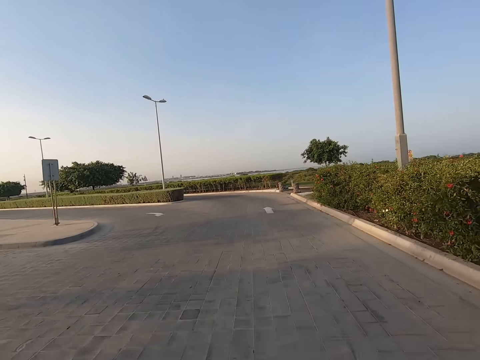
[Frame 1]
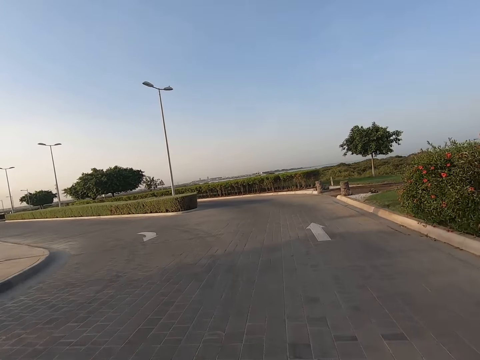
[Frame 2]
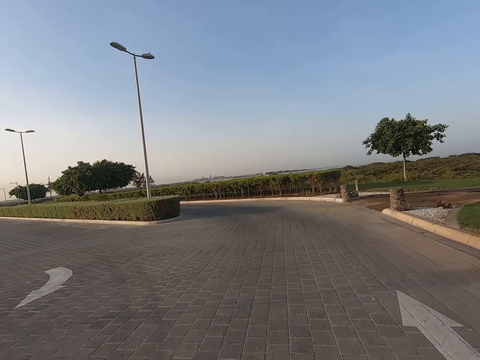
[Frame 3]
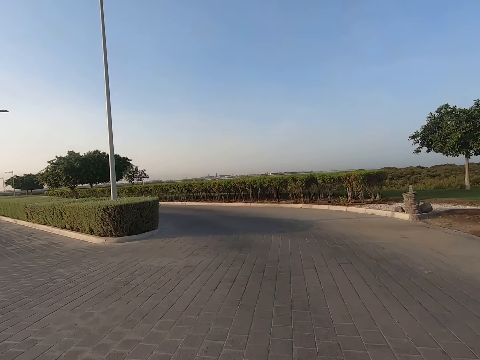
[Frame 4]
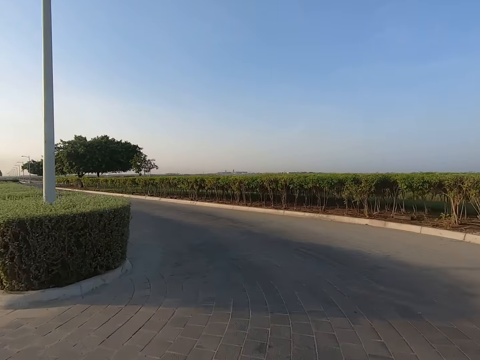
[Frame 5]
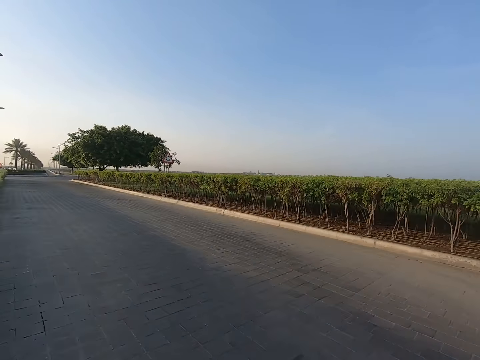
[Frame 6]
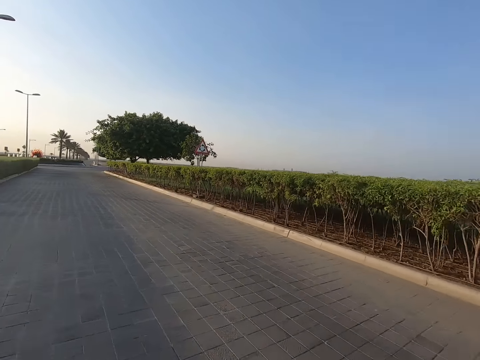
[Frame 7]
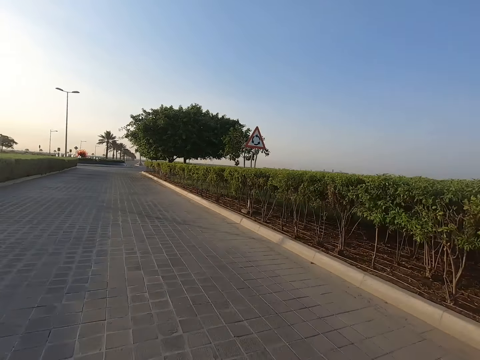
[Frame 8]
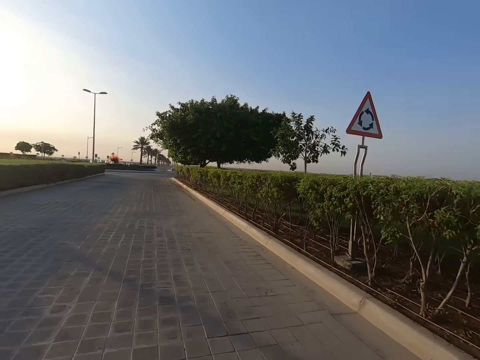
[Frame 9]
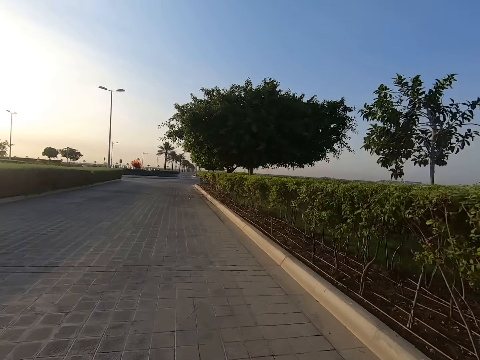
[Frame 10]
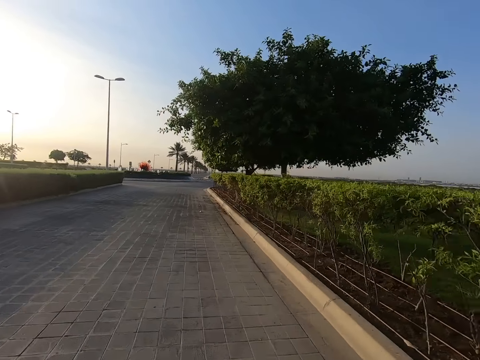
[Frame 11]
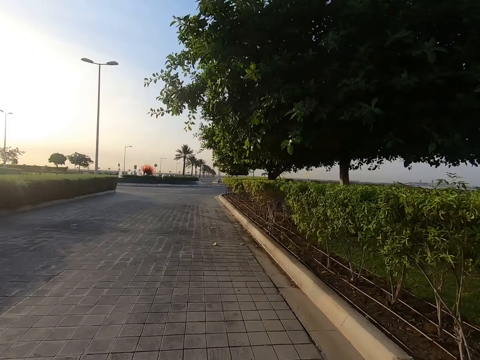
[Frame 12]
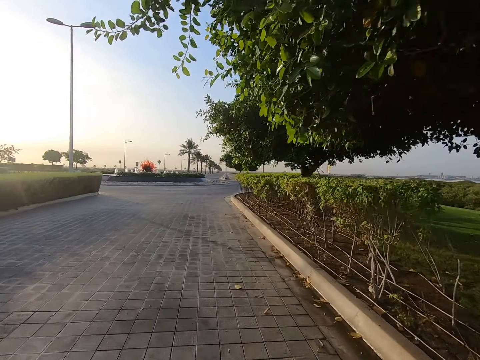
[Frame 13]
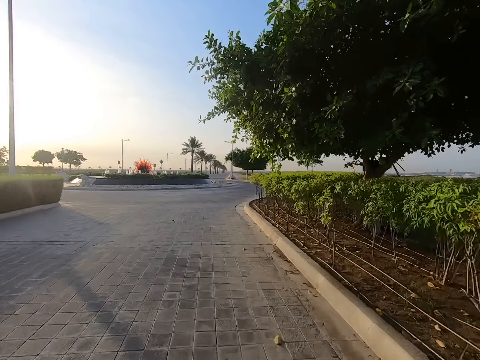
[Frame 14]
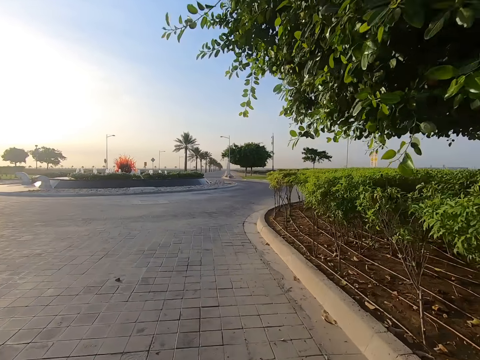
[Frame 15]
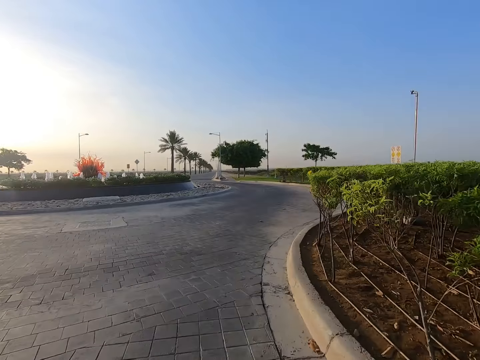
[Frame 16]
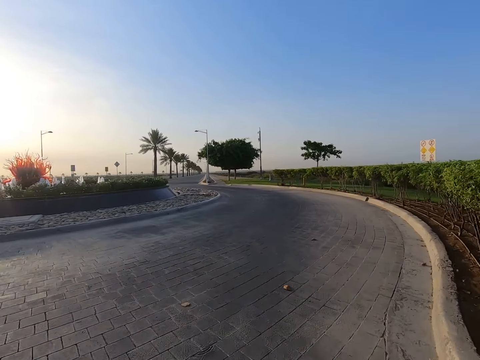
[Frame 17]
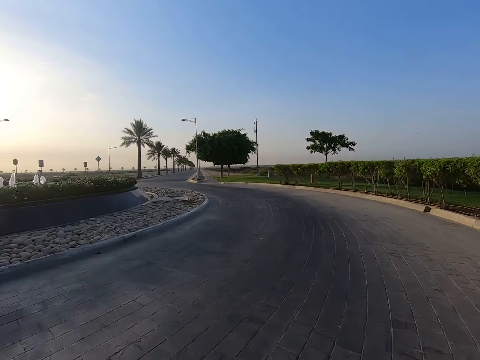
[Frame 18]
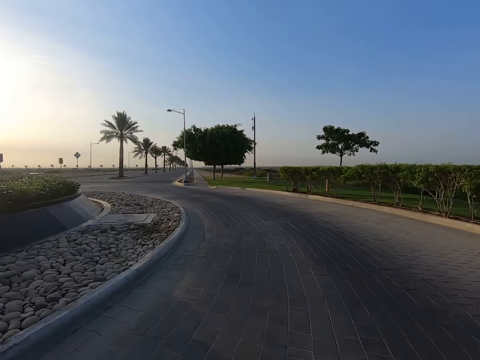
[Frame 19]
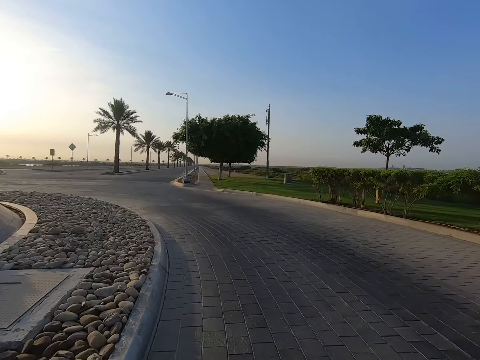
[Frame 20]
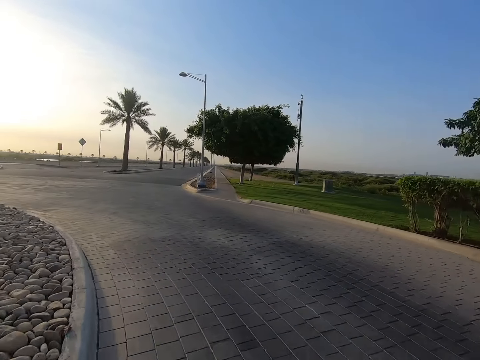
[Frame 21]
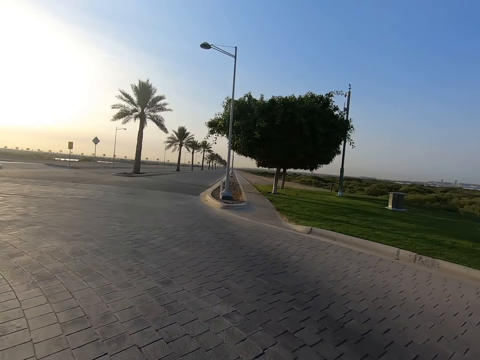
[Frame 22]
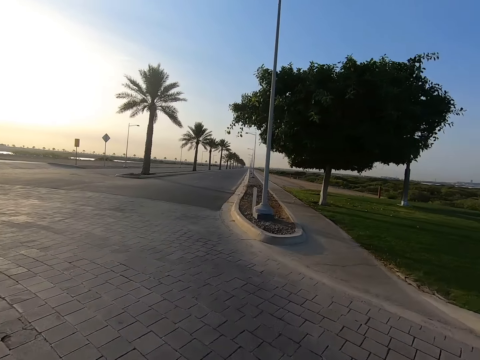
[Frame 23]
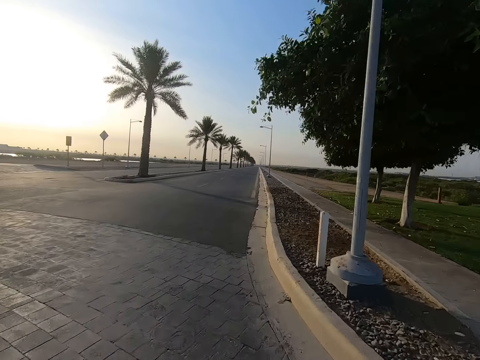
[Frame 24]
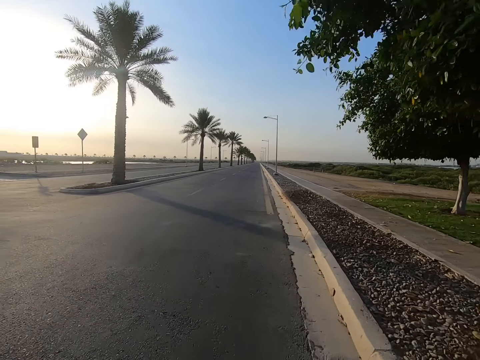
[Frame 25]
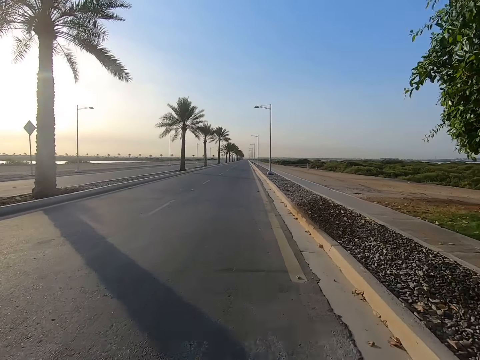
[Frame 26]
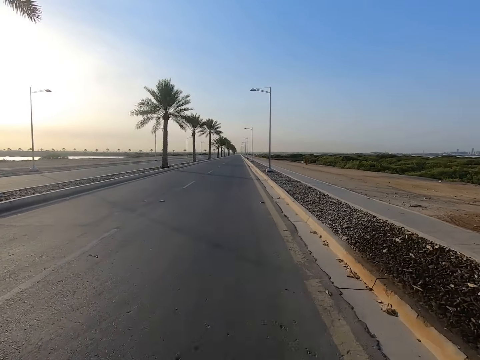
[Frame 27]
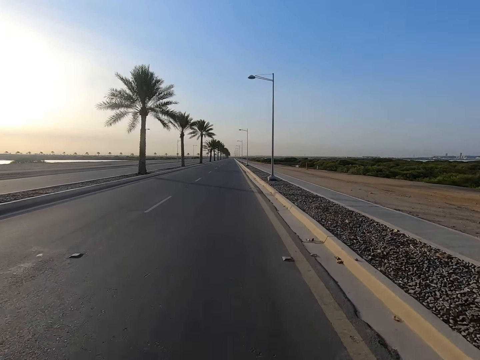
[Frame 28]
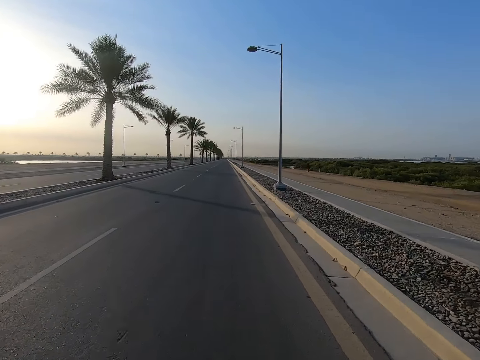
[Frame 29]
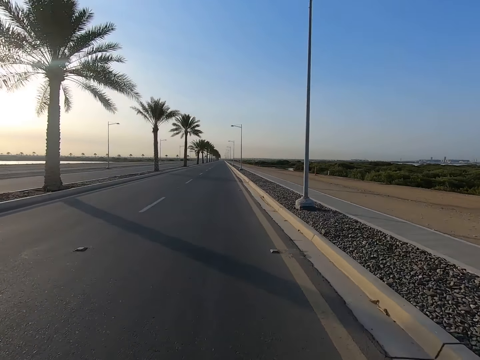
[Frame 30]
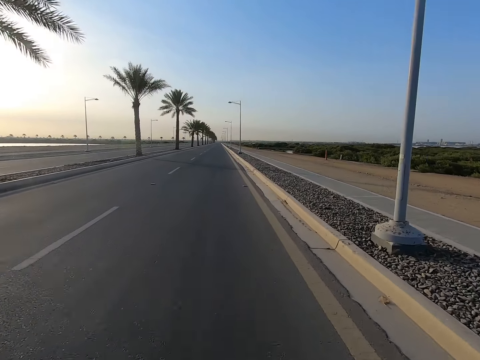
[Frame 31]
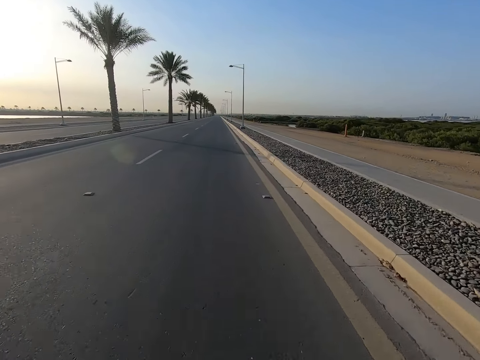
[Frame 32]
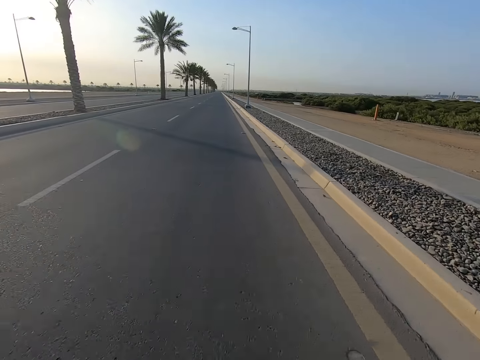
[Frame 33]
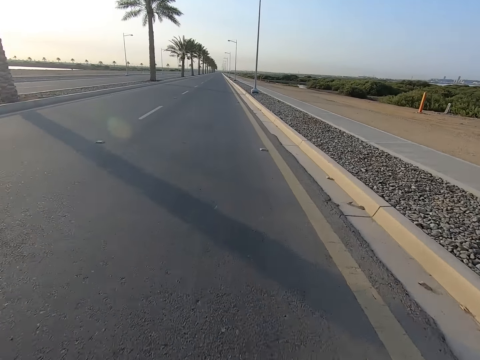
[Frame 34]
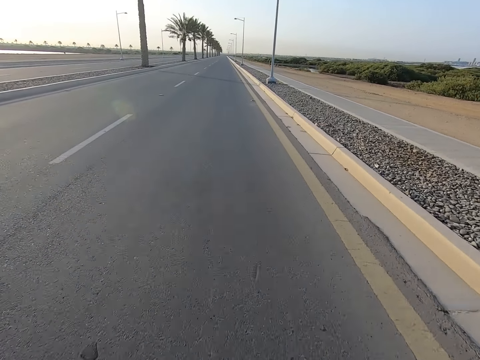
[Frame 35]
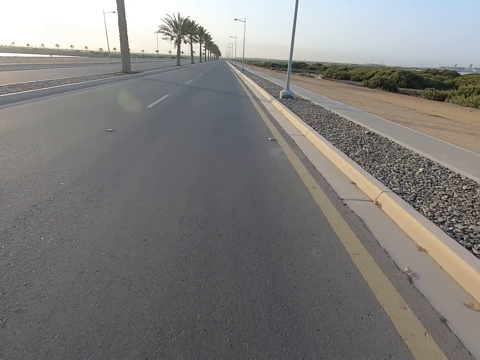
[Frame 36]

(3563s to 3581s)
The camera wearer turns to the left. They cycle along the highway.

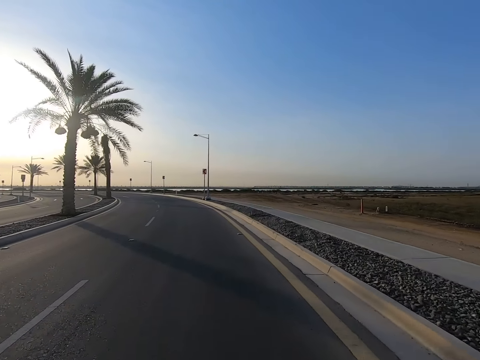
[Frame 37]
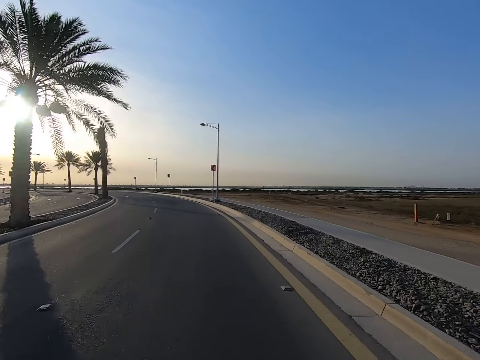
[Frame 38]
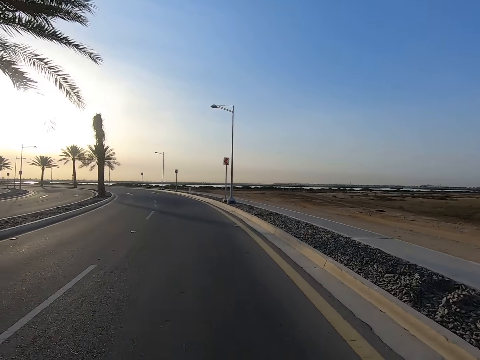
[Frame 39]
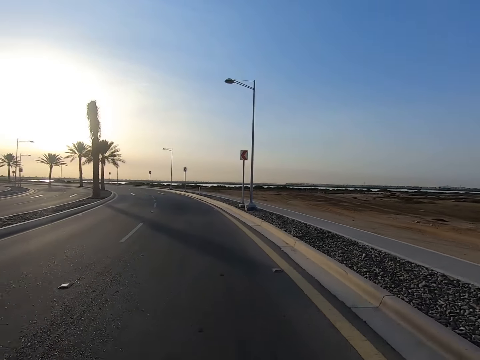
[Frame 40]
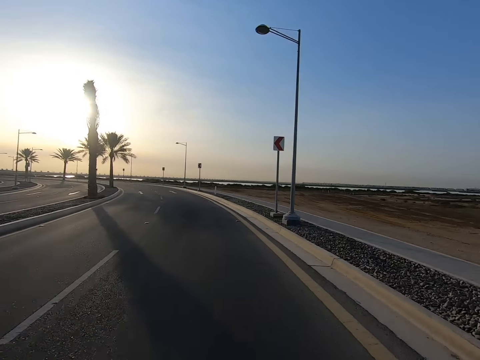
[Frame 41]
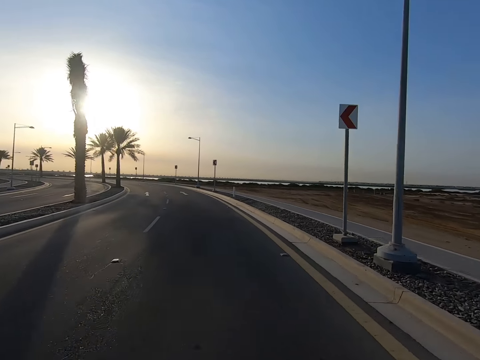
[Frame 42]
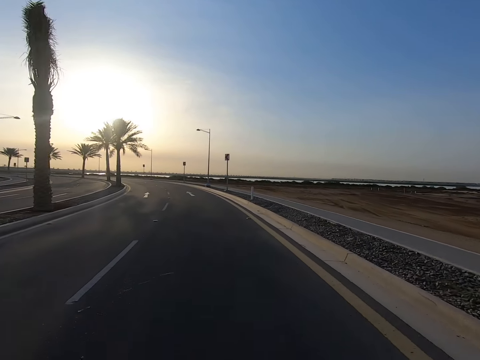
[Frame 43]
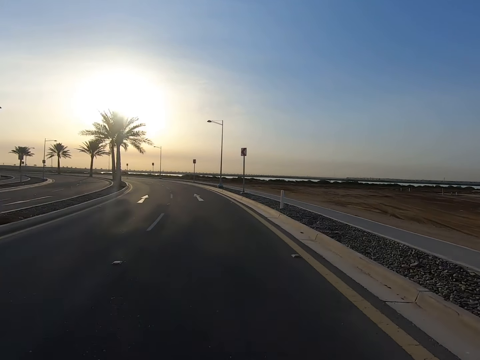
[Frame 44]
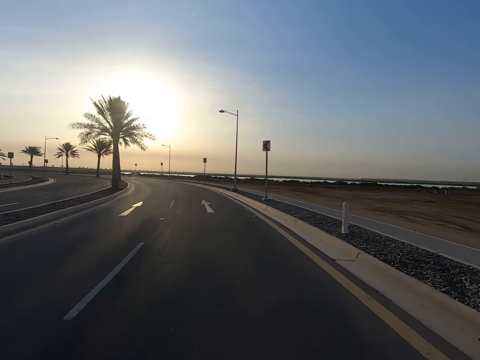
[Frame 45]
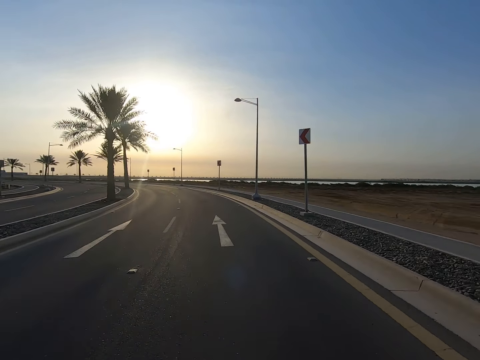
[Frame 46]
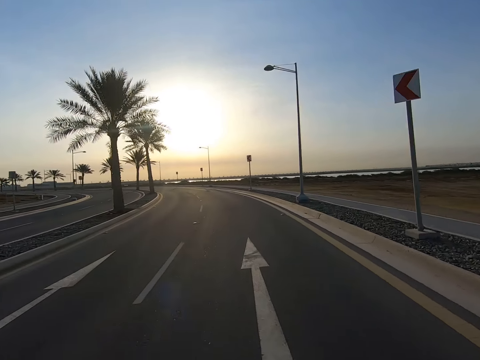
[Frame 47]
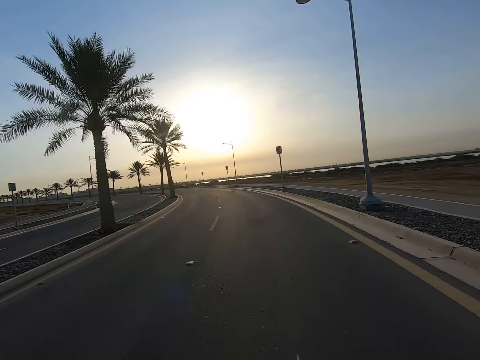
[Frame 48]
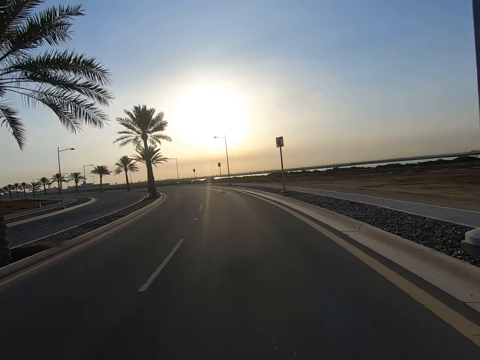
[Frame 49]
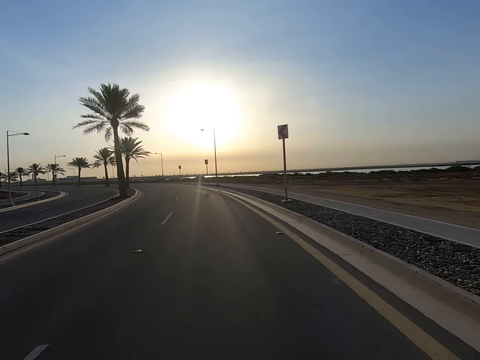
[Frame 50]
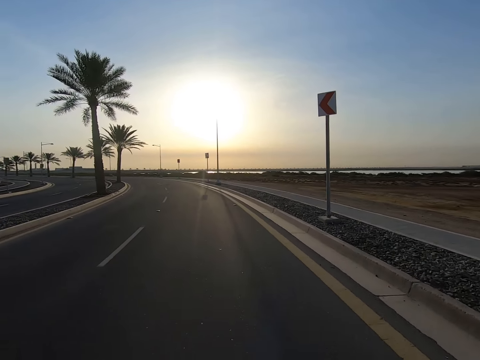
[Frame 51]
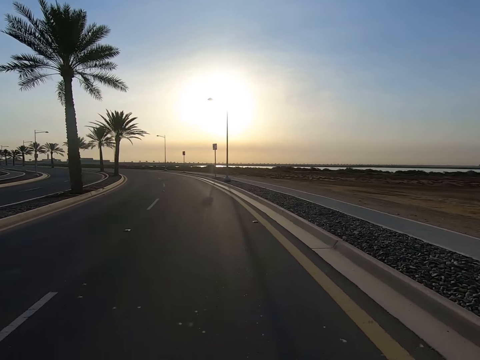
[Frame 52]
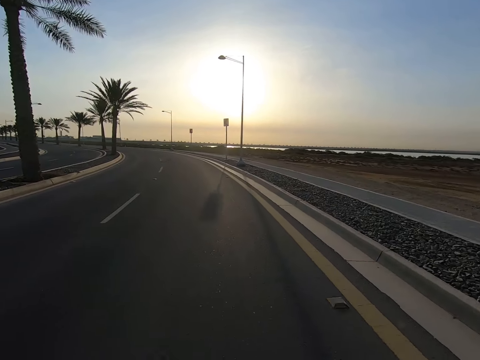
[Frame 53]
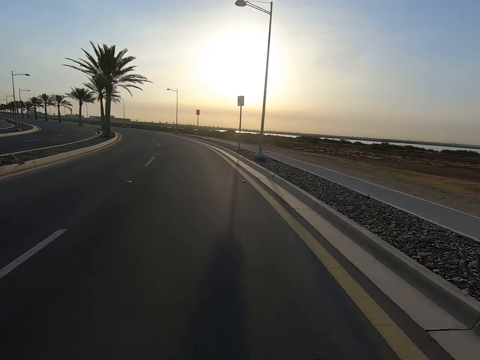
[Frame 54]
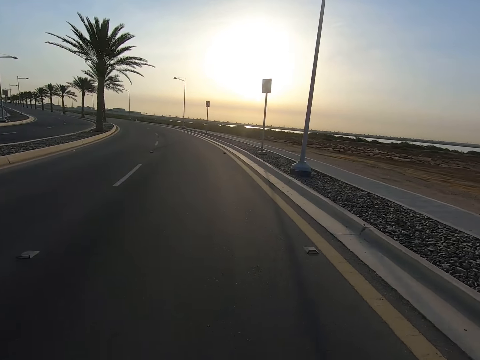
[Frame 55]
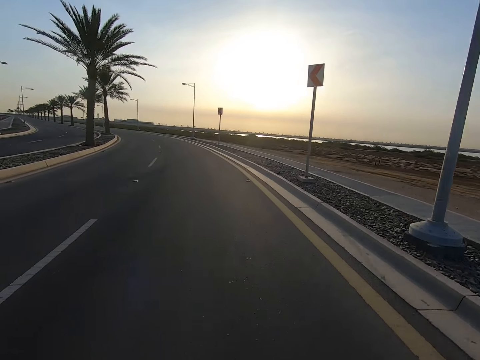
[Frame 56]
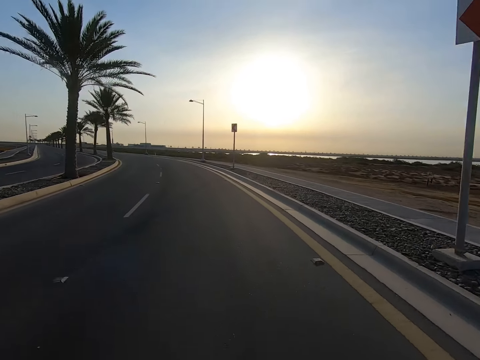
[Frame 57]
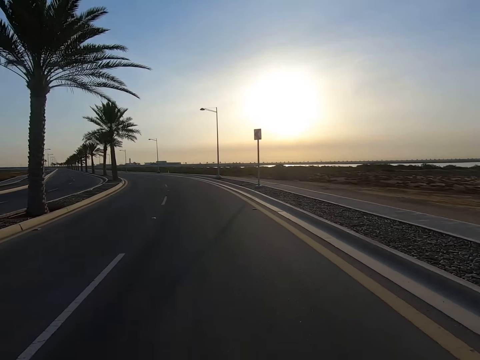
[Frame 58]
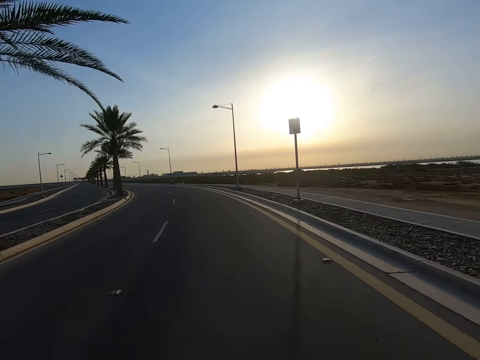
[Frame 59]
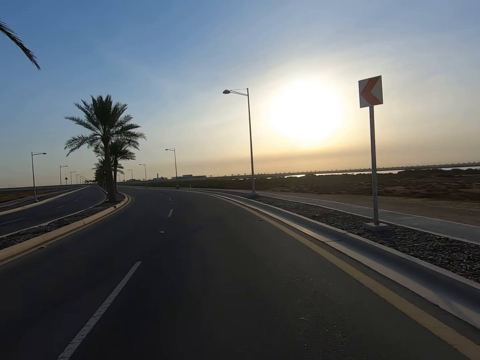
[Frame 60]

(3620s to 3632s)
The camera wearer turns to the left.
